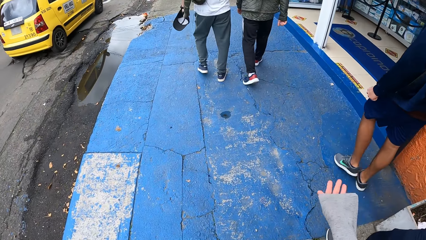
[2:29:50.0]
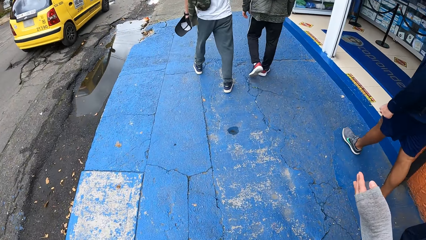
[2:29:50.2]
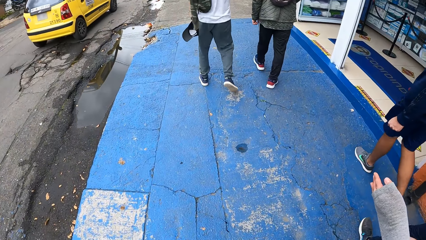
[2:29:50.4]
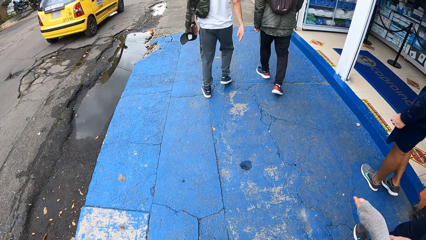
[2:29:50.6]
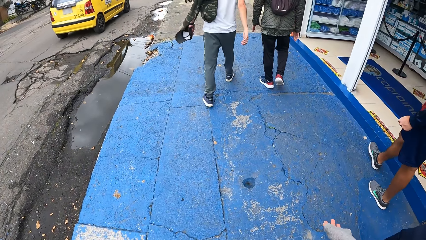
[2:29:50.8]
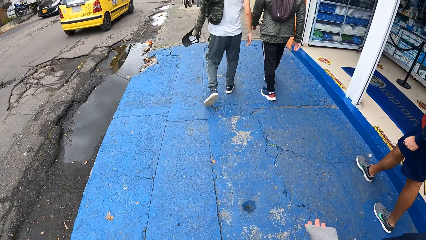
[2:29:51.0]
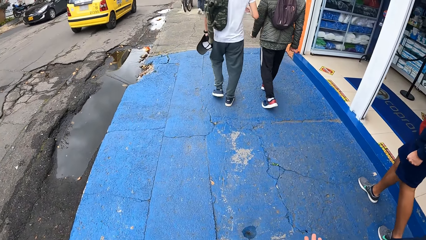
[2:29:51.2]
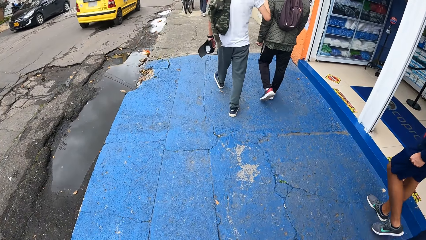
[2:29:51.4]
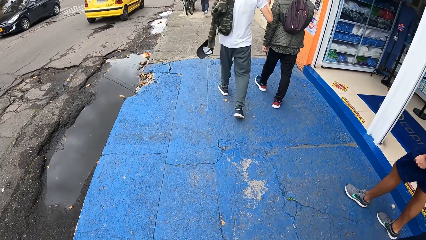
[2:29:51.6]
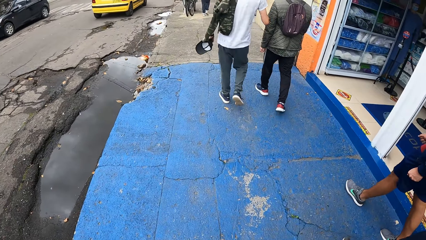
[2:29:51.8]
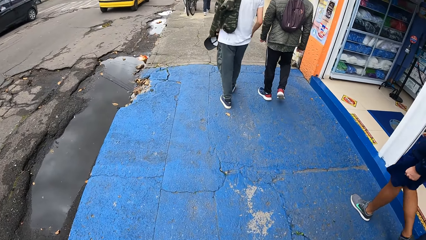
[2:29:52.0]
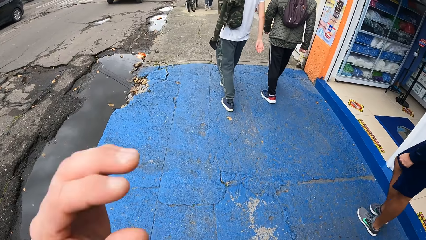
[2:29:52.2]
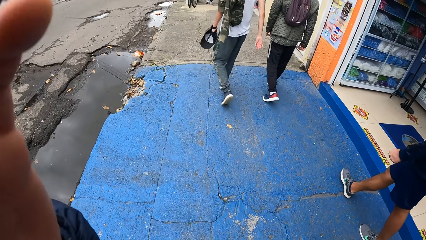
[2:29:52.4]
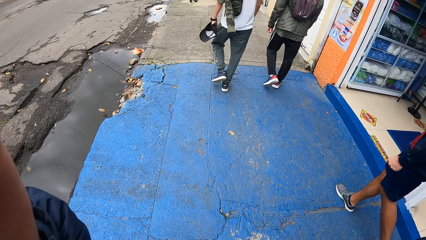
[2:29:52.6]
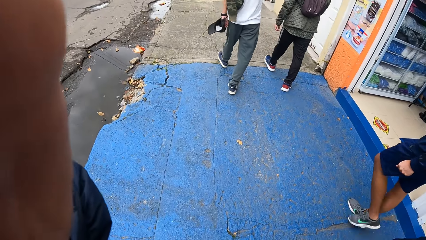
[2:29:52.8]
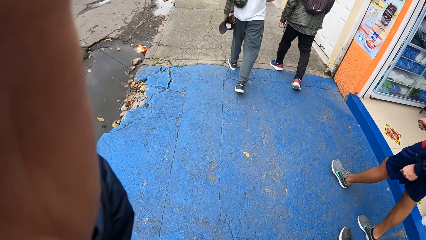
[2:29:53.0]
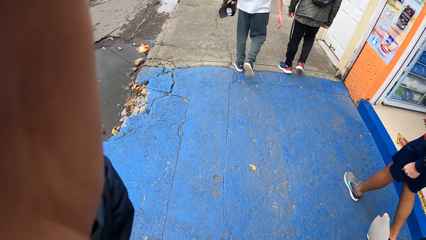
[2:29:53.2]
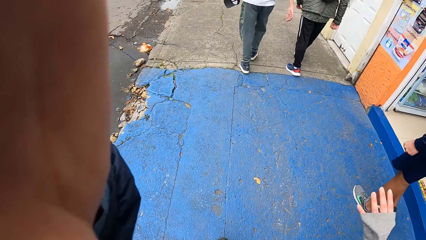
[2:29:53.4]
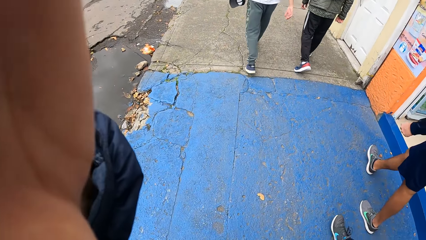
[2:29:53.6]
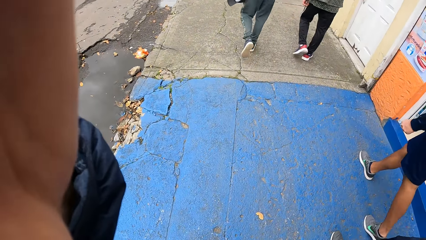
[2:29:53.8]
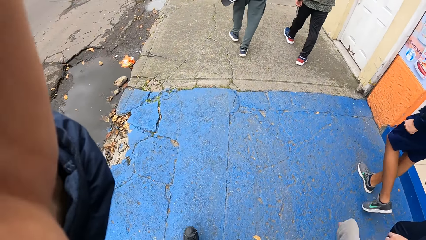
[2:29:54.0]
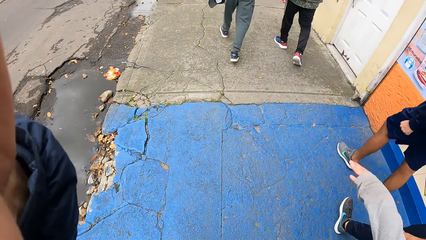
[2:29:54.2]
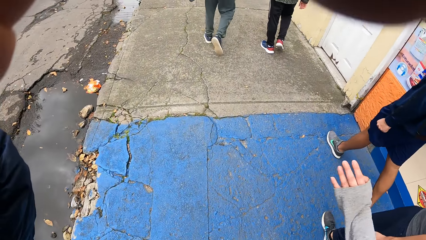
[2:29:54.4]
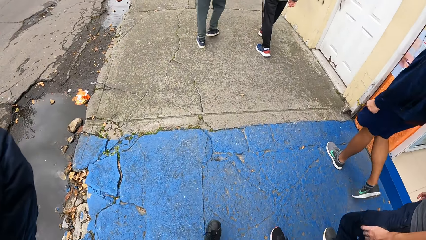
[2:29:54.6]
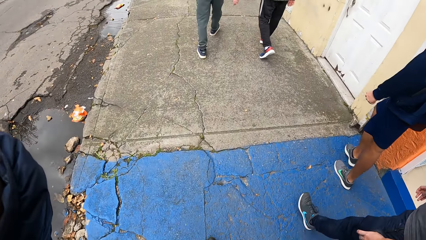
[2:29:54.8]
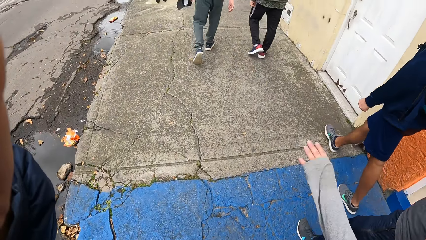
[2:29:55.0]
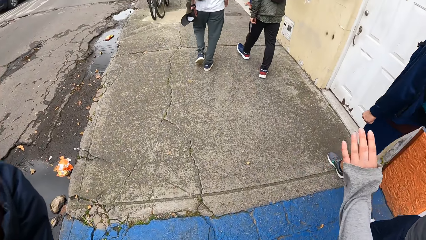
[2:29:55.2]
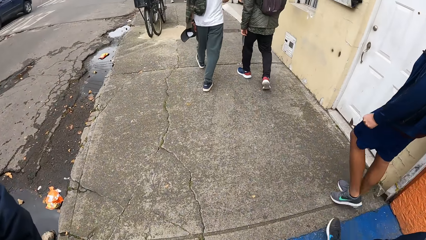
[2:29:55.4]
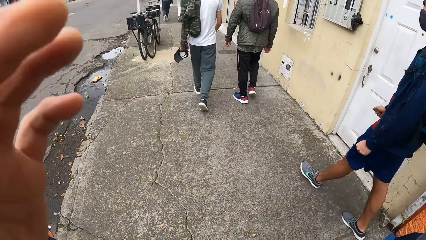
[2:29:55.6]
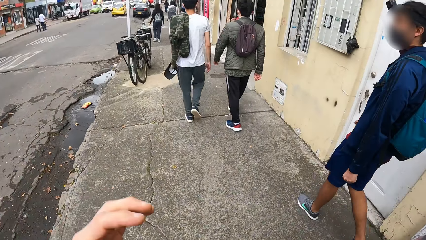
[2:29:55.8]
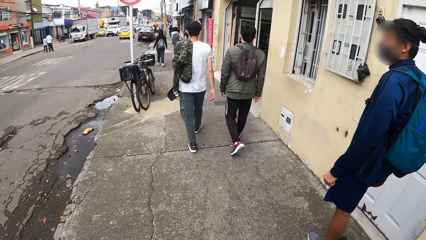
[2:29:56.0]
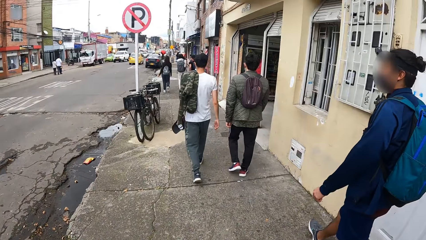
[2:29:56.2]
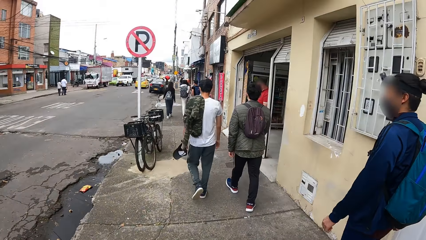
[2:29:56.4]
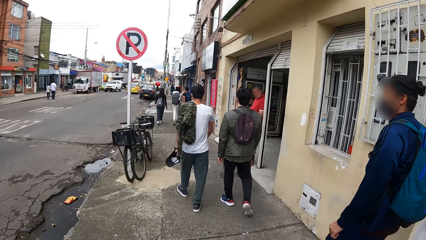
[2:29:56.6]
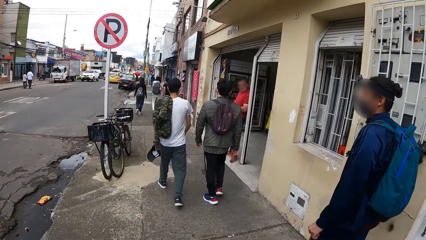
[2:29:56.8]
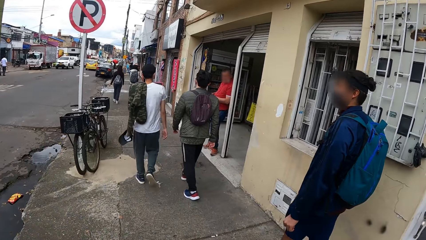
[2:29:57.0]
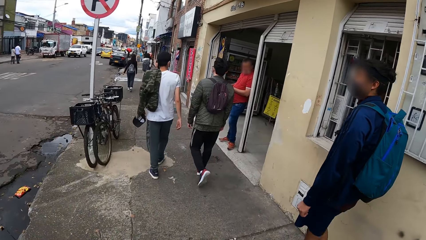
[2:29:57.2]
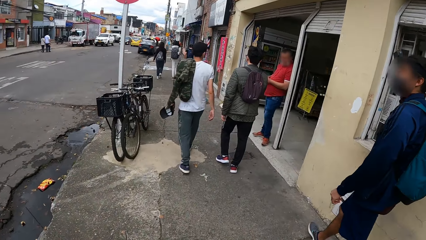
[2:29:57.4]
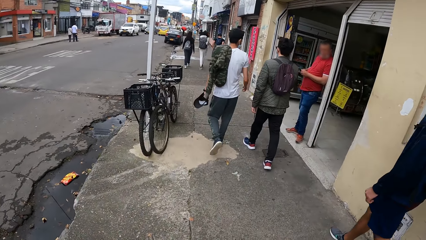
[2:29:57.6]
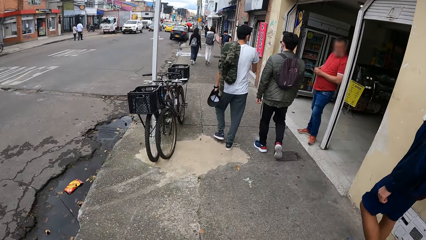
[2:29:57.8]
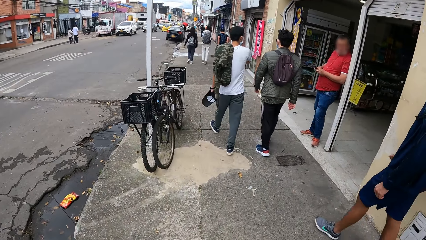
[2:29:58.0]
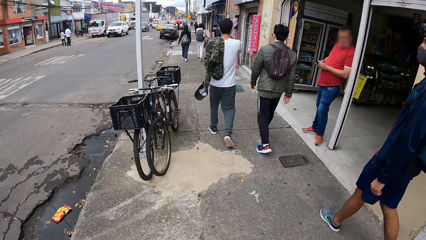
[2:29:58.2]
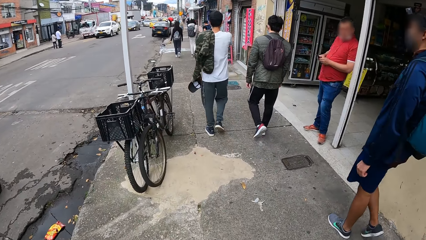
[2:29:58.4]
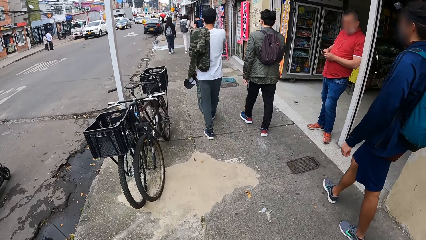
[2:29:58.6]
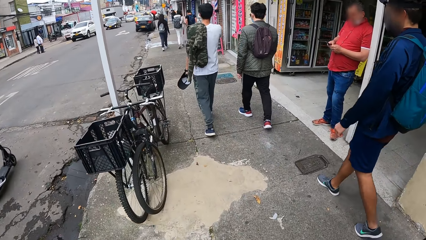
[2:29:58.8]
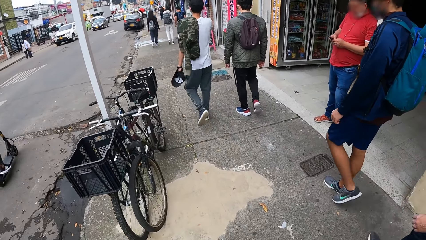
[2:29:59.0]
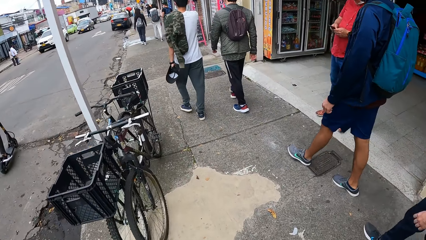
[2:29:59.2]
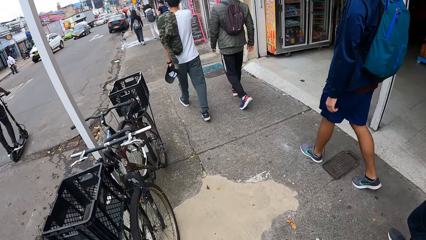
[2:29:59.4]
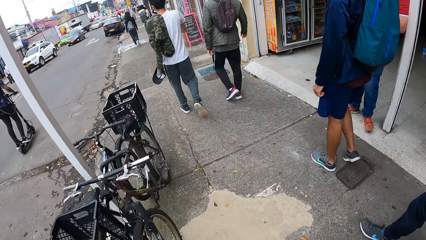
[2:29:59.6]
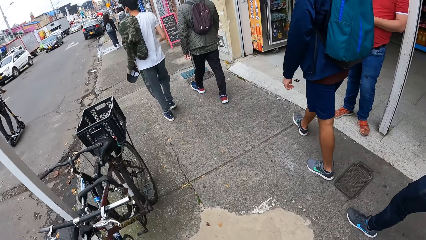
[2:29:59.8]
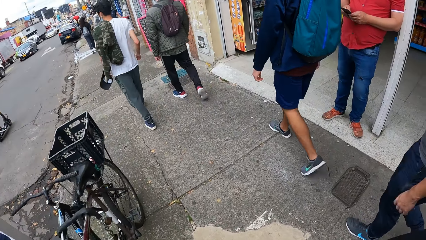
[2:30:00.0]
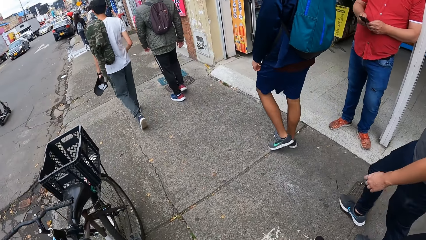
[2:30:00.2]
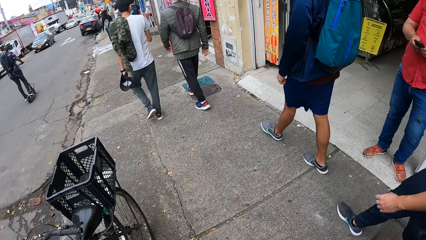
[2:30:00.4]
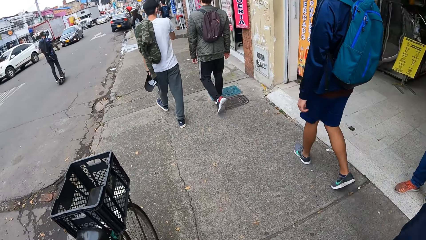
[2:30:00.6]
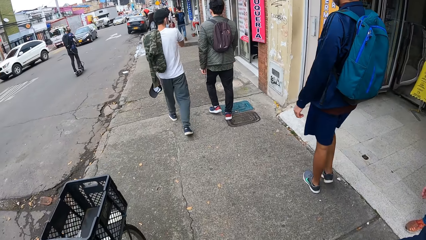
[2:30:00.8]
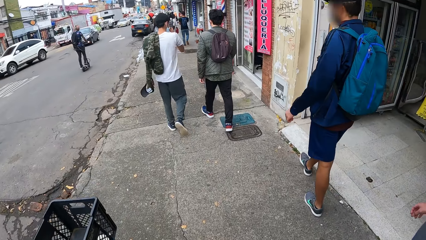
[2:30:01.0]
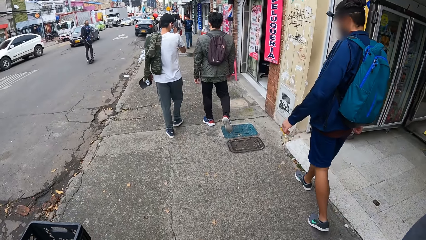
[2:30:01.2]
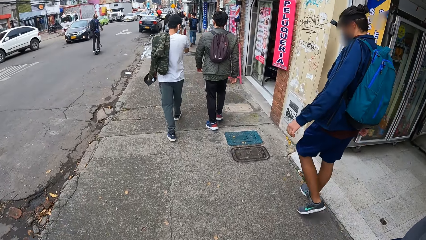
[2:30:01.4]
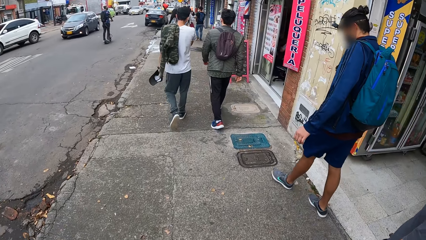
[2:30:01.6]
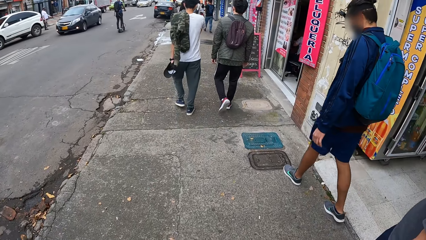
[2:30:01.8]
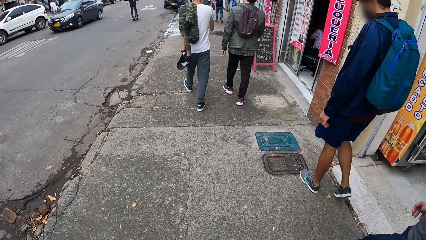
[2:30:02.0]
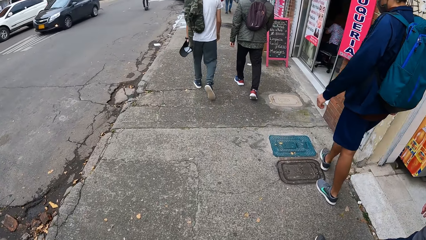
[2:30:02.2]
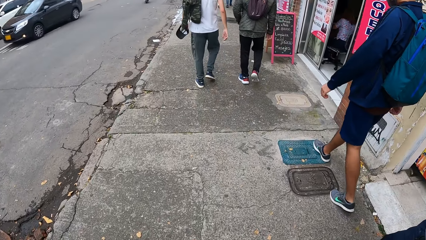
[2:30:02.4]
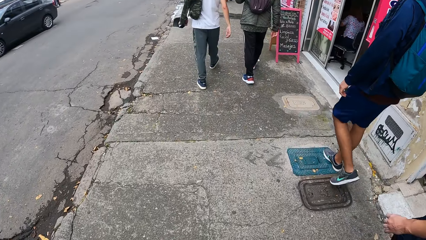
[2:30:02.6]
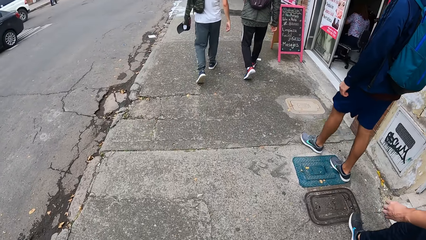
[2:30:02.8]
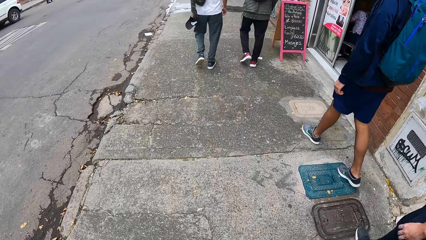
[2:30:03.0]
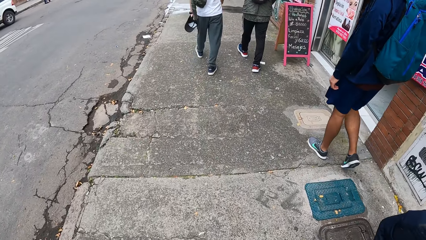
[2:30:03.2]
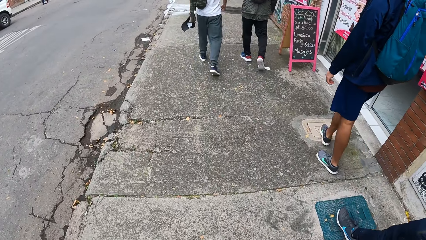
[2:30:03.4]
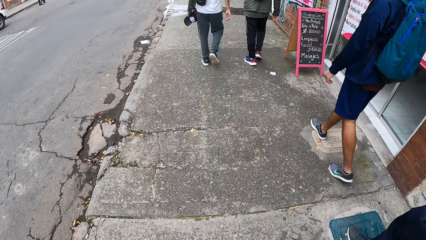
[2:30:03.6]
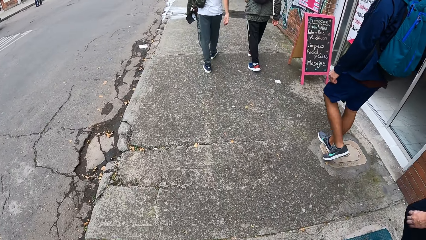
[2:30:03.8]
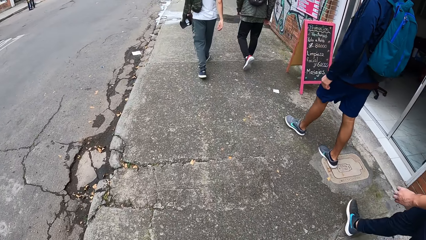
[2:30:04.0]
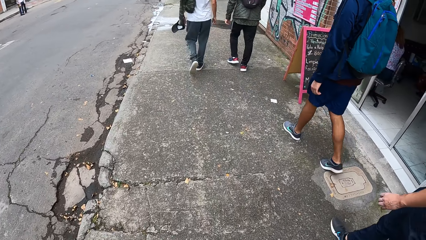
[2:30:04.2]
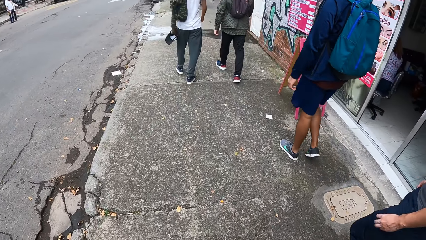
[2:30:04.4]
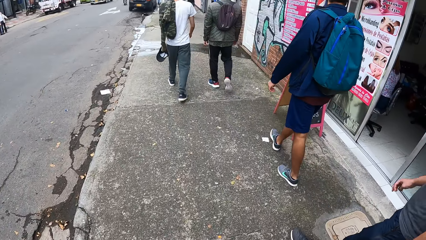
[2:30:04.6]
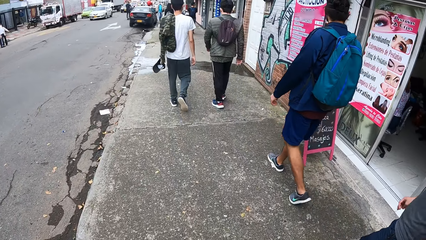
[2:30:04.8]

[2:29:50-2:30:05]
The camera wearer holds his camera on the head. He walks on the road. A cyclist rides past the camera wearer.
